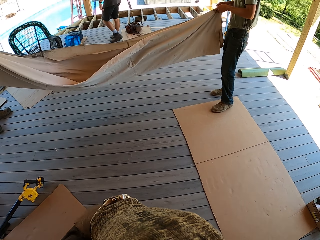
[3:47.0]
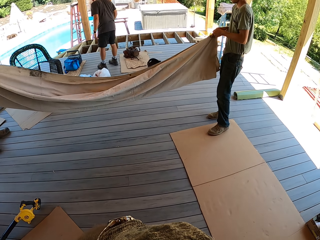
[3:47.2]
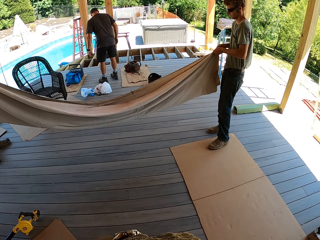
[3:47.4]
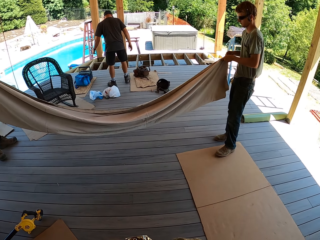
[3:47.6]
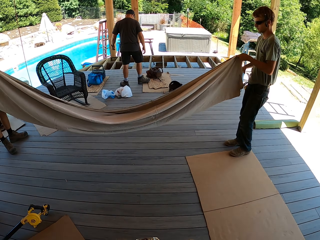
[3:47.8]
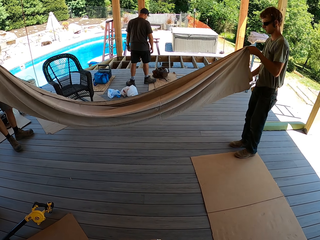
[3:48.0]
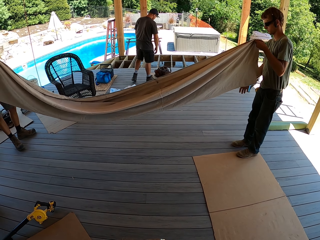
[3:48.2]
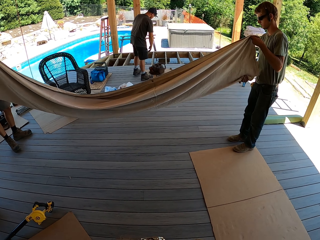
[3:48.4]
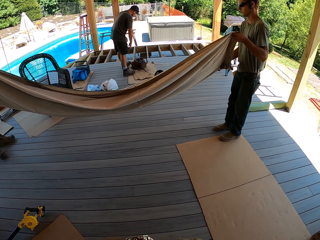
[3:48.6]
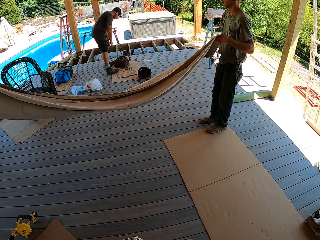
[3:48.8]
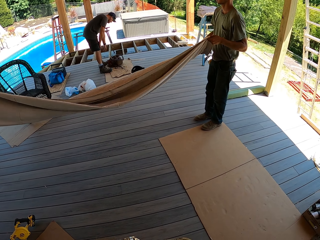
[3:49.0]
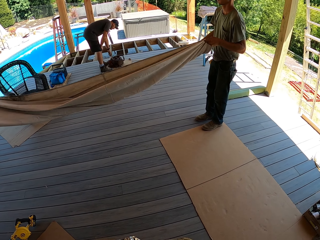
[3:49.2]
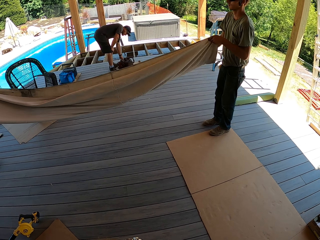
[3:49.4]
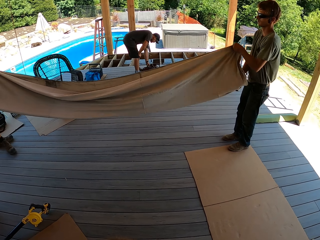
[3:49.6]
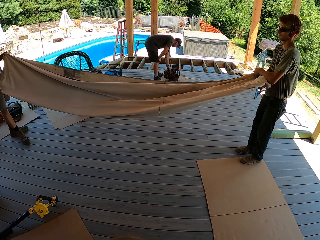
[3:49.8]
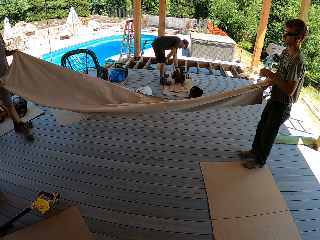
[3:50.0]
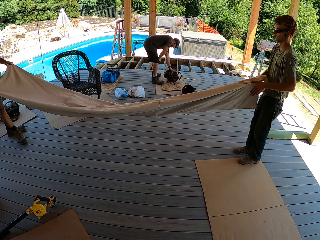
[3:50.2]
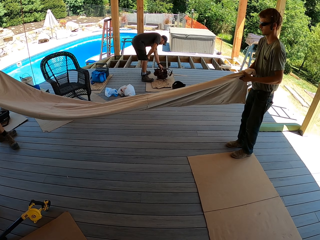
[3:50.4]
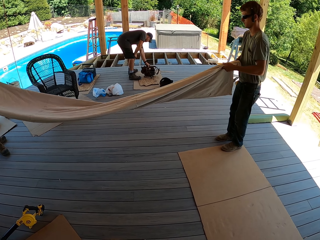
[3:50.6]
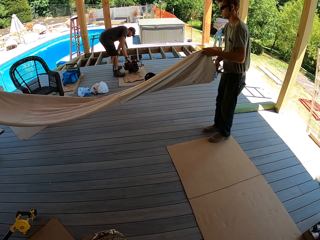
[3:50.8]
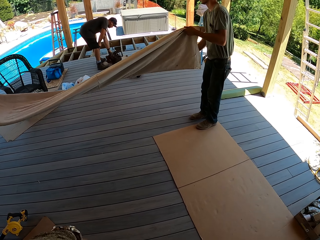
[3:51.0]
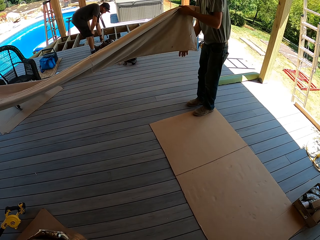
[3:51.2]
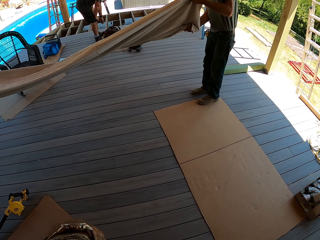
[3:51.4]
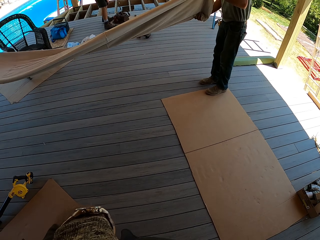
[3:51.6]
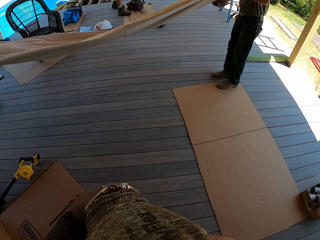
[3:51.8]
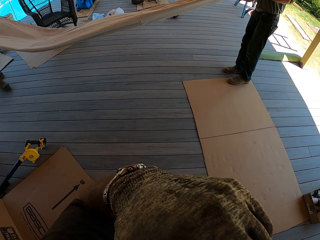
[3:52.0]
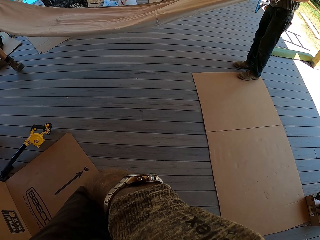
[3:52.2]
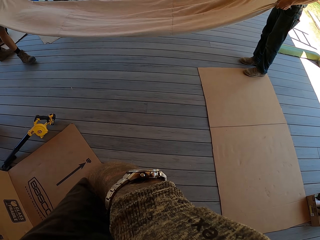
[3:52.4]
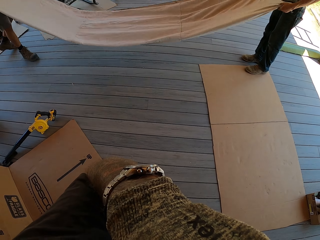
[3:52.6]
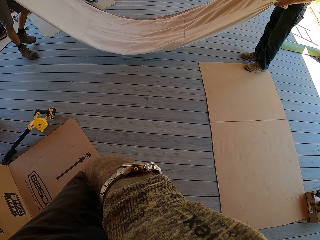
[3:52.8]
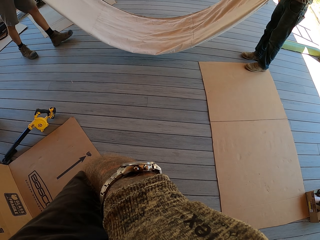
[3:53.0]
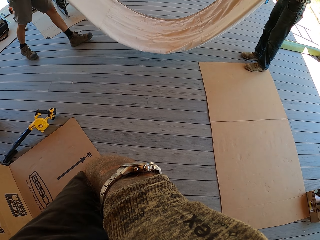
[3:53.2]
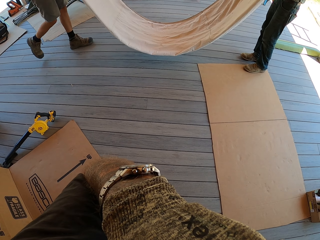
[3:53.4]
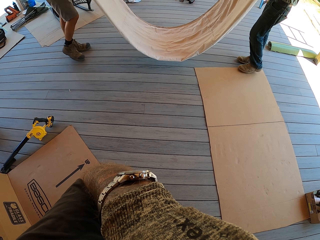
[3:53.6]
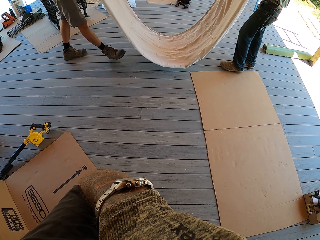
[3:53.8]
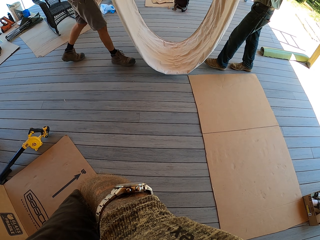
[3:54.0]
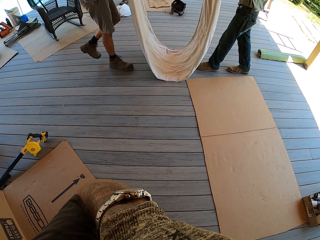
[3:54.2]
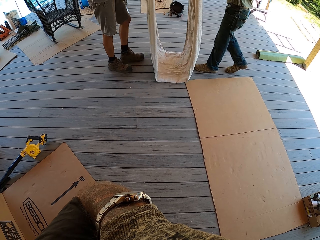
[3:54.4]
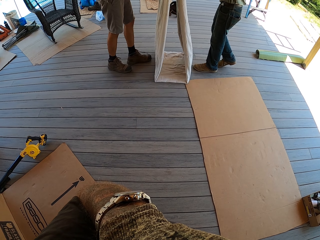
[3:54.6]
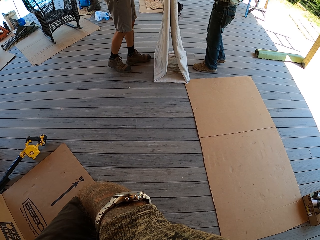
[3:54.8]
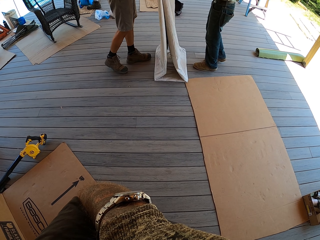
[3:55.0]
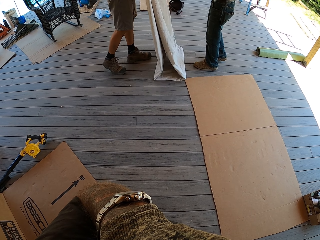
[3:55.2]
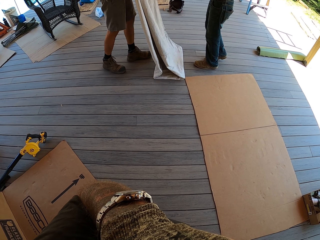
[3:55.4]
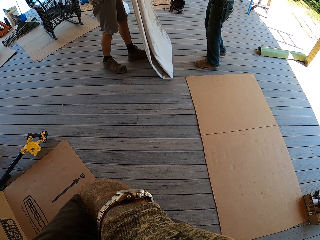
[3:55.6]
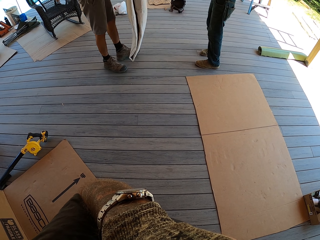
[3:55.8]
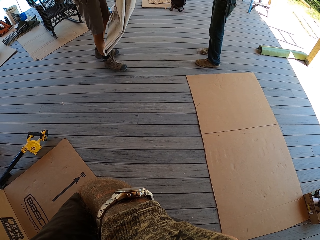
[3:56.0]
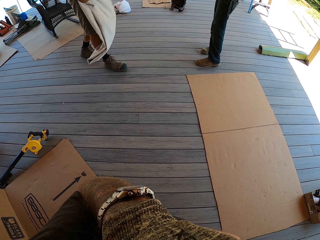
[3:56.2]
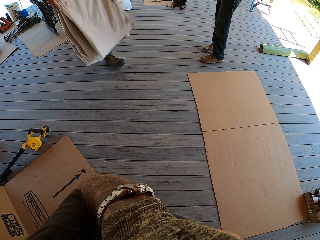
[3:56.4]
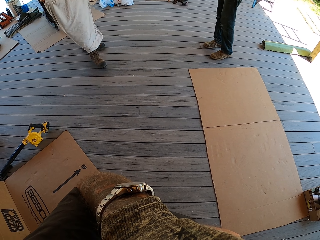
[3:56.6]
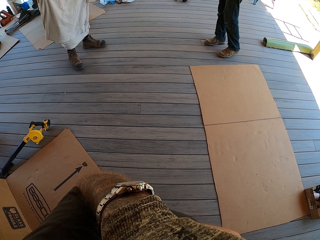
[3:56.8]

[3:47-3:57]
A man bends. Another man folds a sheet.

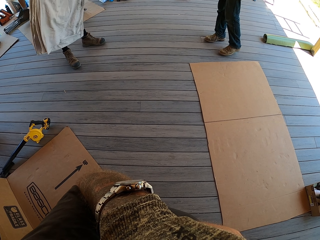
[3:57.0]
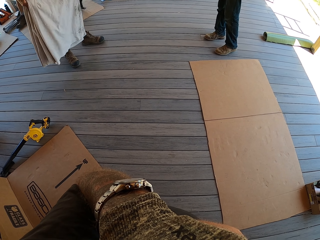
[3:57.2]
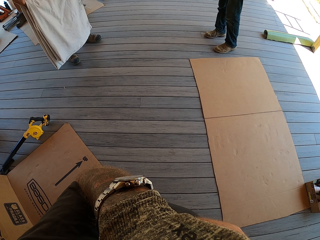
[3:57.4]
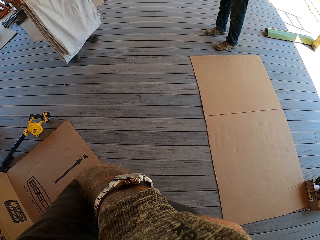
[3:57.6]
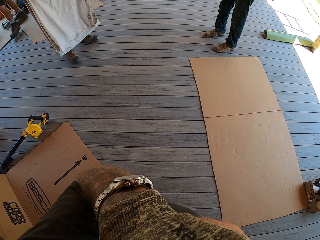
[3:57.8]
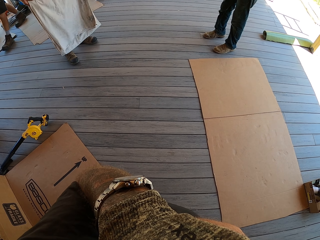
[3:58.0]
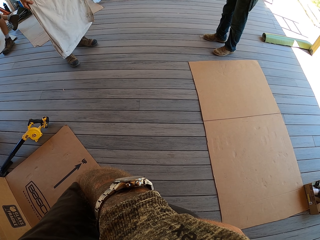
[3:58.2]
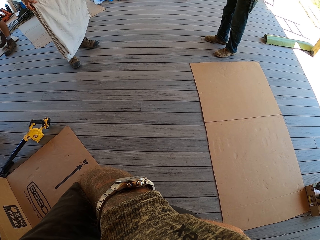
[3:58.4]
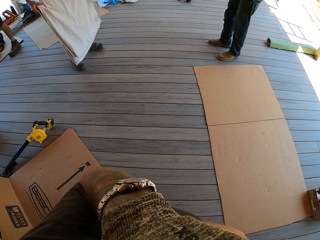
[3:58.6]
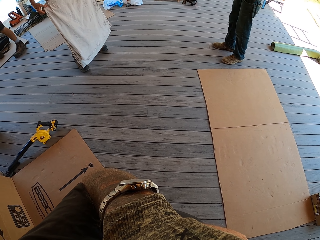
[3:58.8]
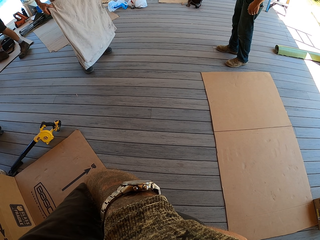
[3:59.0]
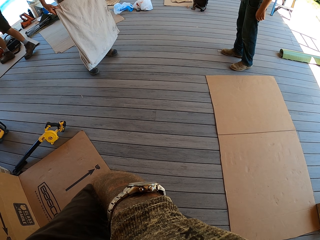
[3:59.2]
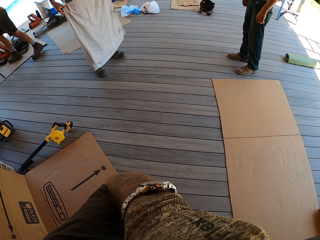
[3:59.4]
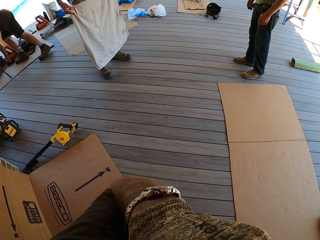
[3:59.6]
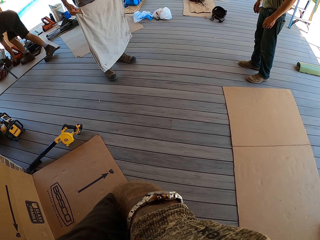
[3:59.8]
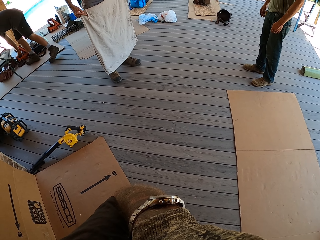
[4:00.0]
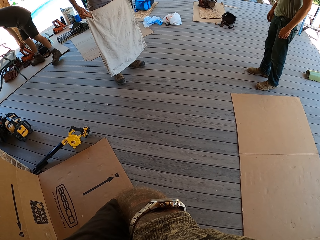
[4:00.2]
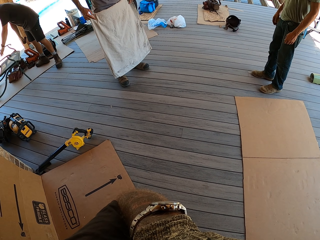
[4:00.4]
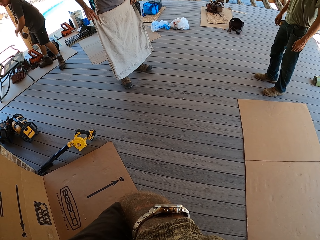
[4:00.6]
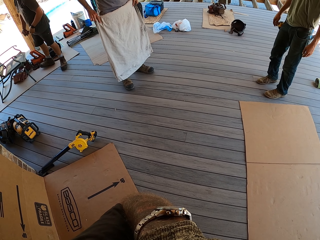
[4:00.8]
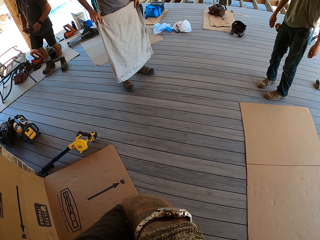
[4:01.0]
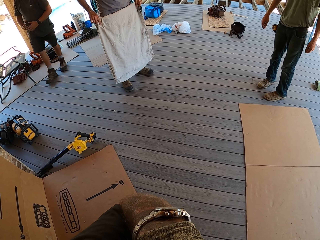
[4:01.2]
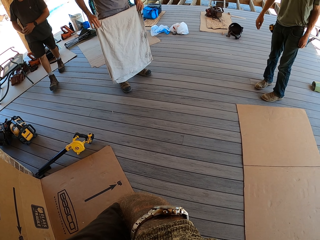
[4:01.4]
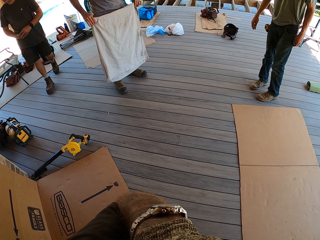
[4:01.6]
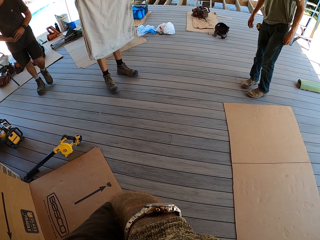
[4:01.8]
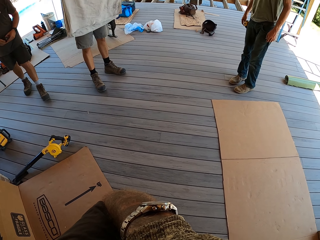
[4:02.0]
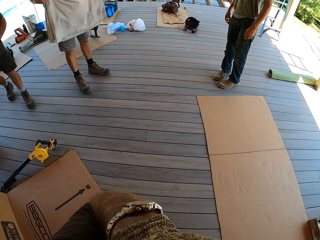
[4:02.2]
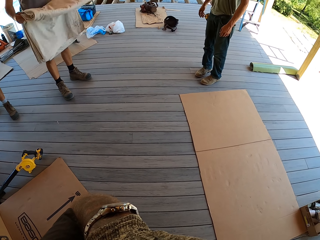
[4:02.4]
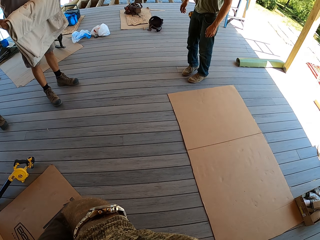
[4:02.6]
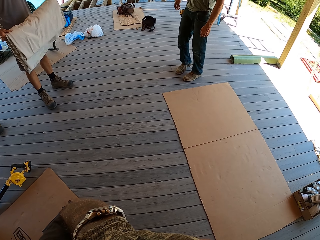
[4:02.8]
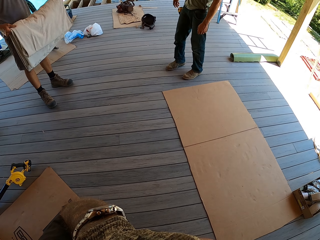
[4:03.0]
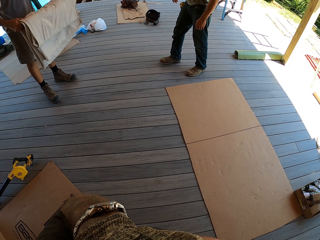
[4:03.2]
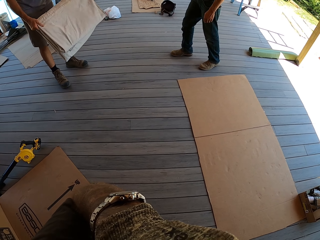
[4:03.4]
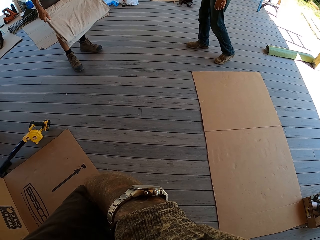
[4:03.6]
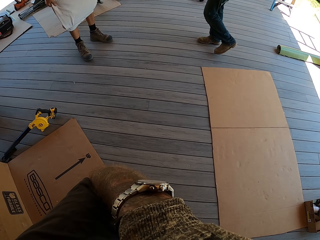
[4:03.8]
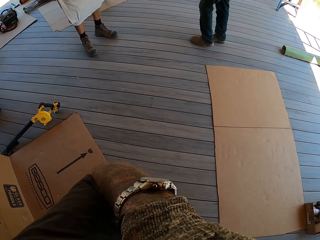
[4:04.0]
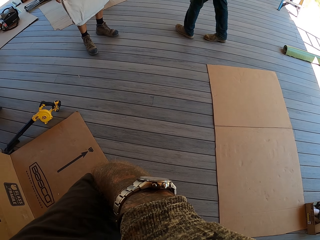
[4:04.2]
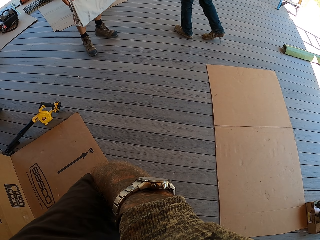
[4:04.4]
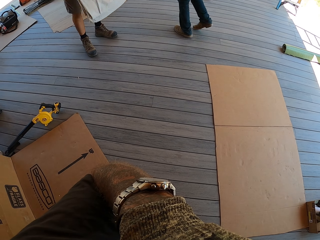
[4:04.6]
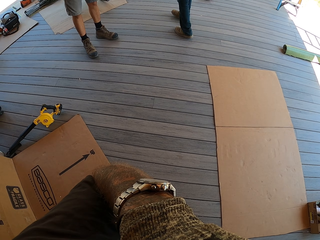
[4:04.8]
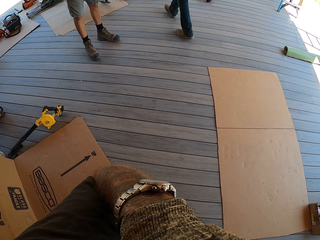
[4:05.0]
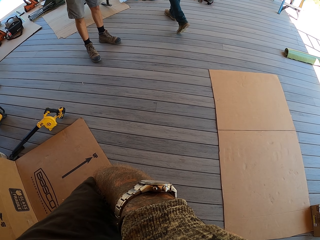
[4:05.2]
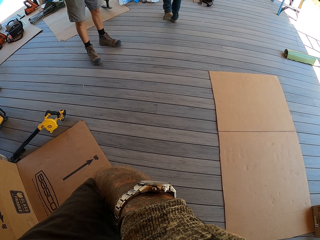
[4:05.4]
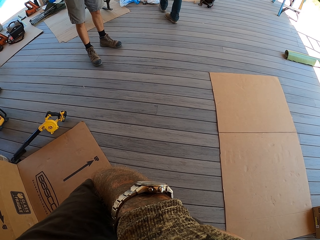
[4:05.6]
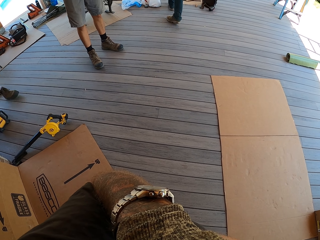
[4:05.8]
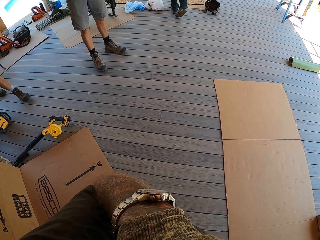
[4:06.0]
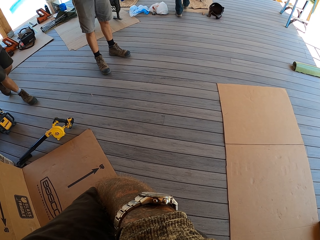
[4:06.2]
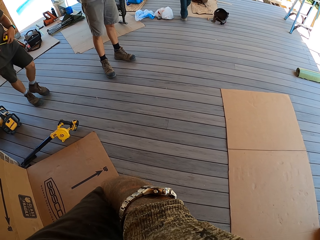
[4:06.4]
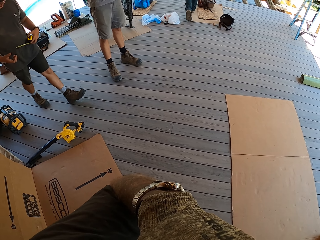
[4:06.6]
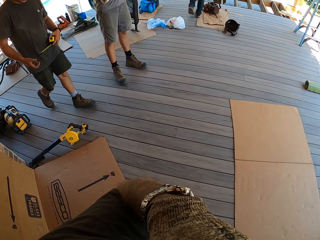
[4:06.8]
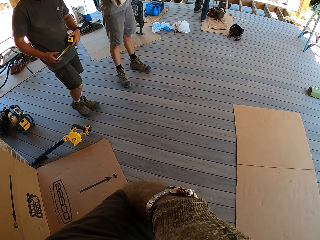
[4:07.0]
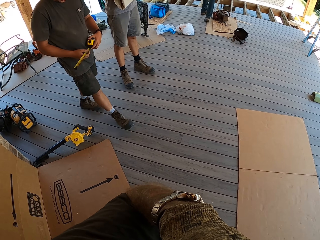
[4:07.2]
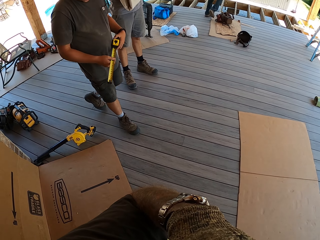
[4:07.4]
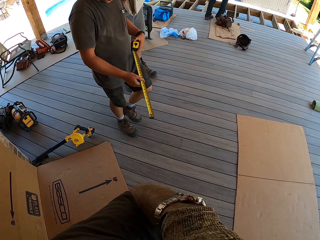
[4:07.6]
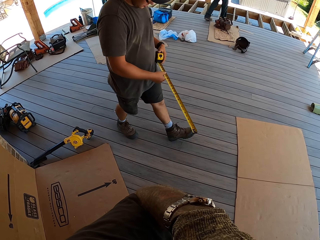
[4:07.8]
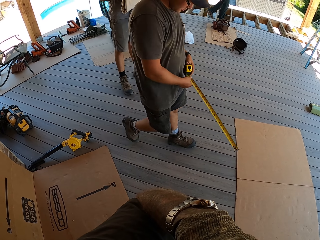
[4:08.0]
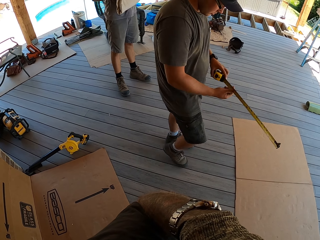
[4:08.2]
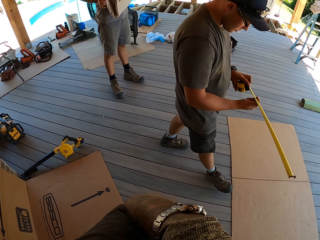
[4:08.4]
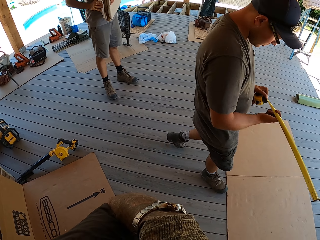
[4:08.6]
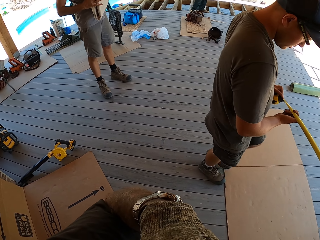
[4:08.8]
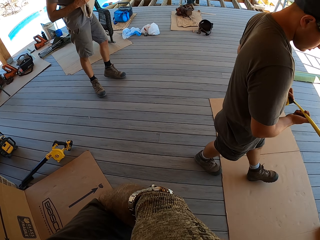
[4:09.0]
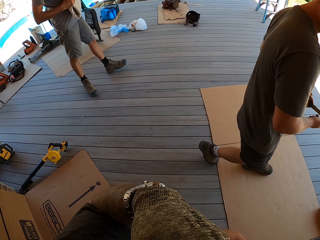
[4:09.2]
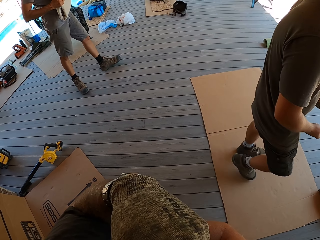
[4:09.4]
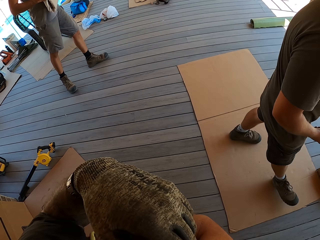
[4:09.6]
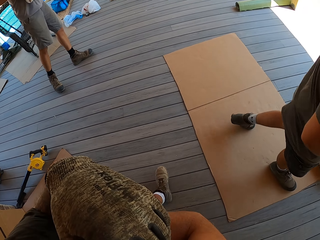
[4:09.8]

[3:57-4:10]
A man walks forward. Another man walks forward. A third man walks forward and extends a tape measure.
